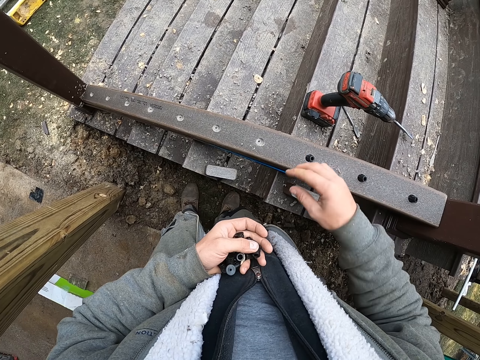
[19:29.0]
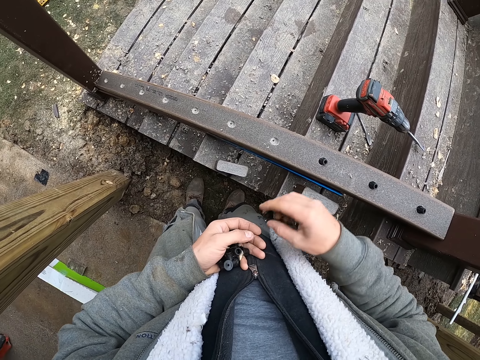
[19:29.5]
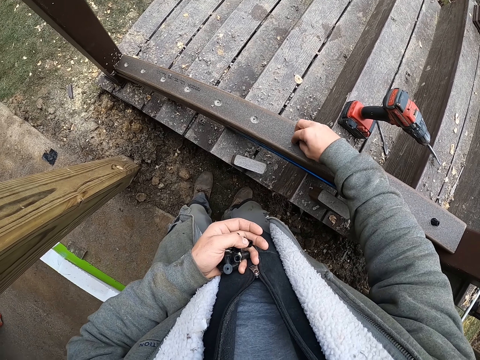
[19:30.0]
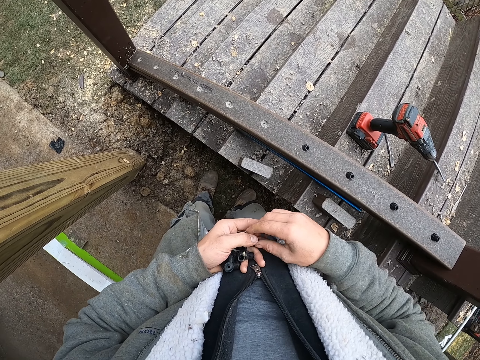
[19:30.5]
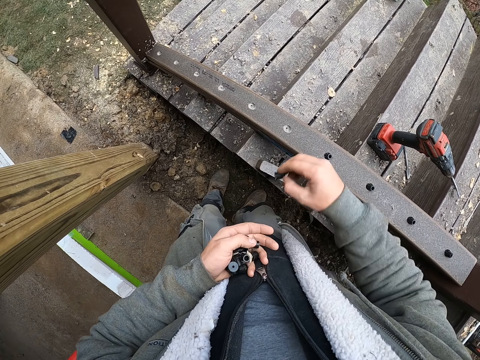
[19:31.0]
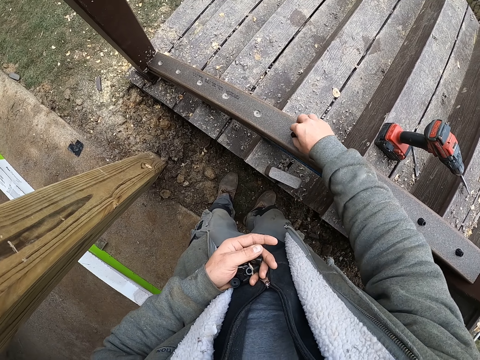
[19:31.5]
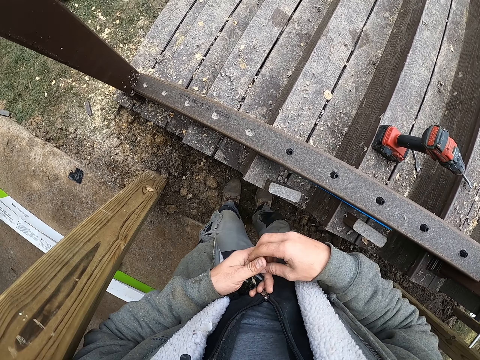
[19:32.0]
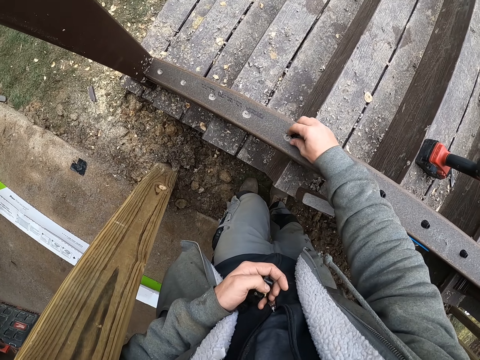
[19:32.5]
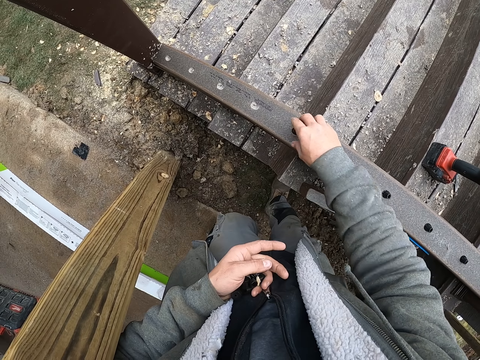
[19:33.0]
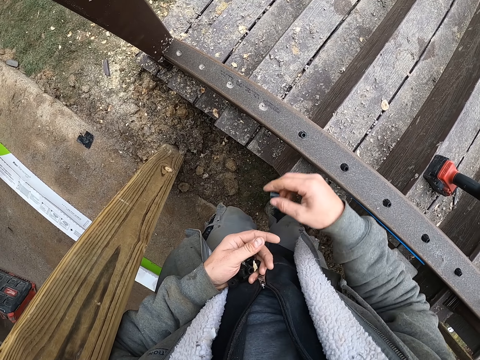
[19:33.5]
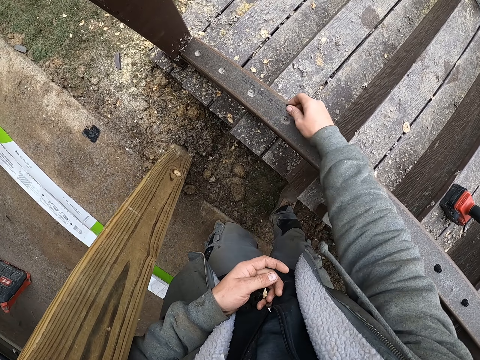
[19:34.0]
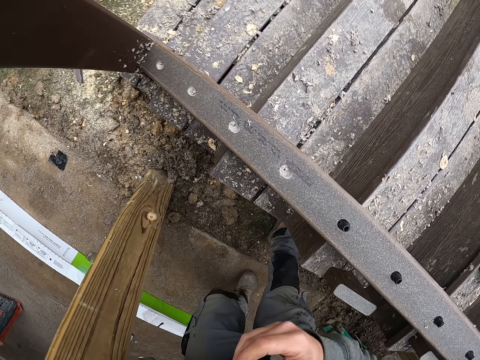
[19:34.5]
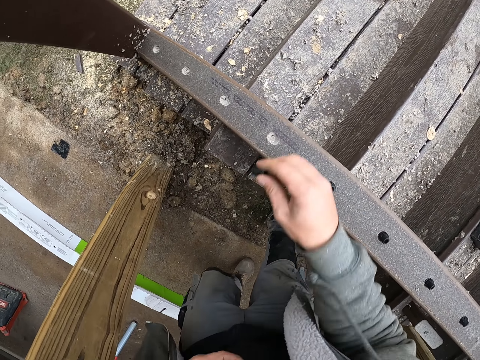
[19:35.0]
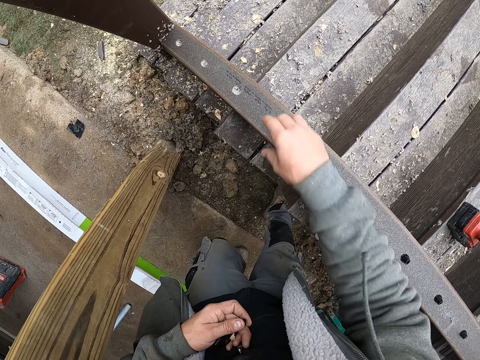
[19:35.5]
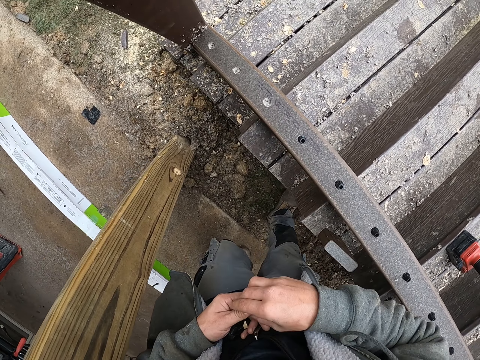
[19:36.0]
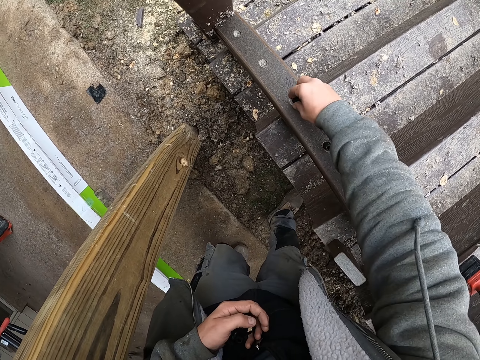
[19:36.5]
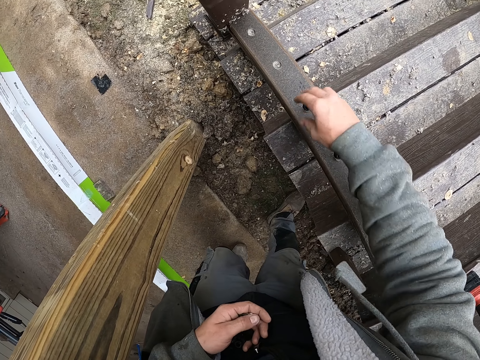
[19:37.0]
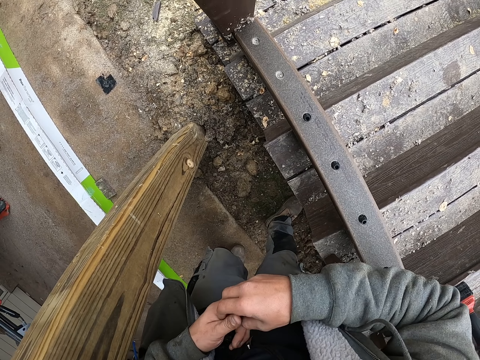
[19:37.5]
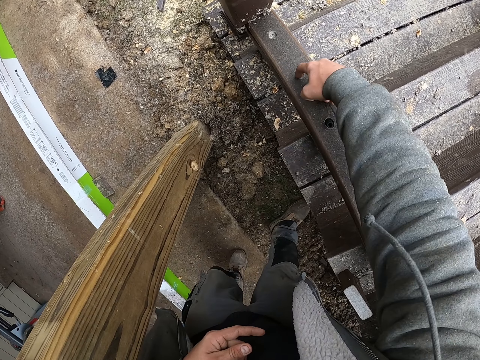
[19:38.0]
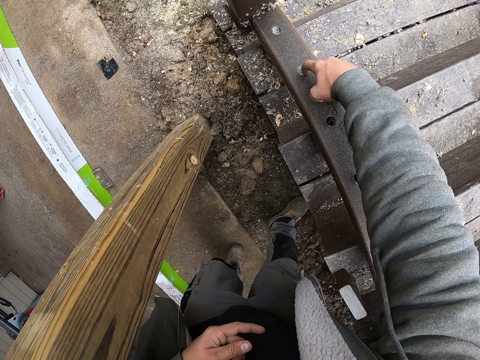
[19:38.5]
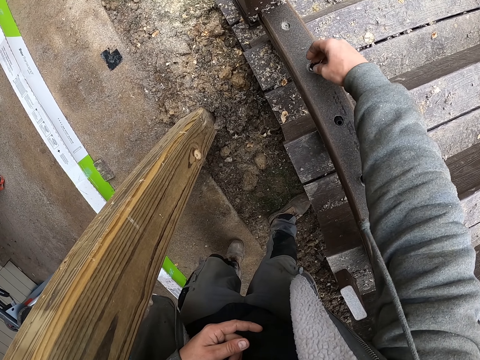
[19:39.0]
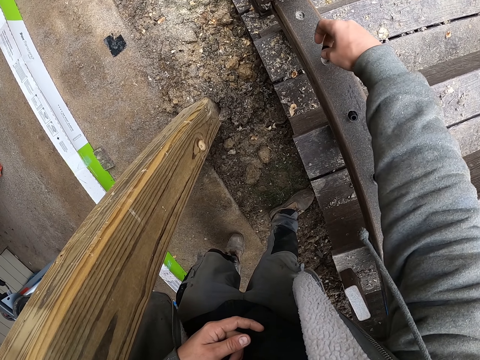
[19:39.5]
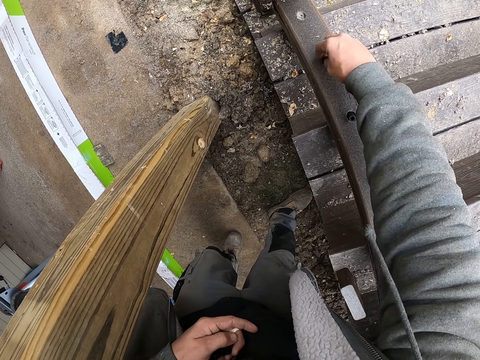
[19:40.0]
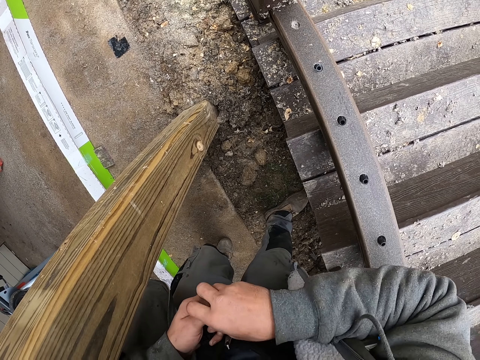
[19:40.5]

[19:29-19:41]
The camera wearer puts the wood screws in the holes. They put the wood screws in the holes repeatedly.

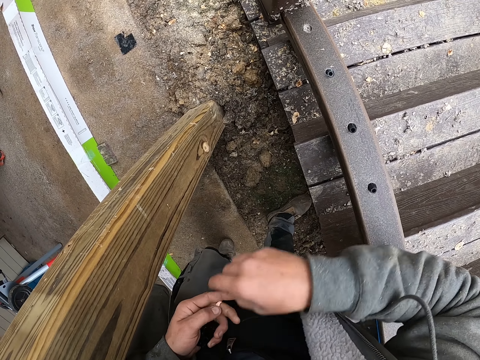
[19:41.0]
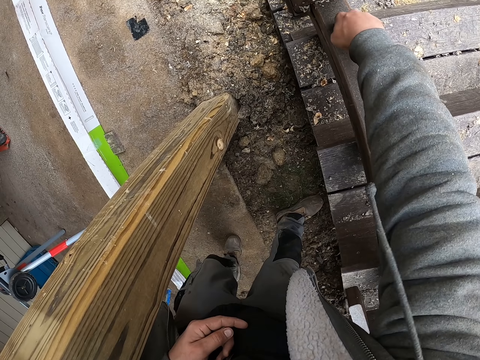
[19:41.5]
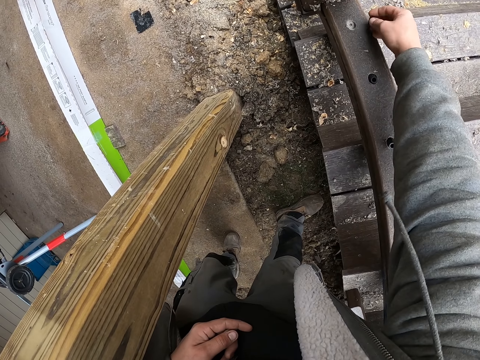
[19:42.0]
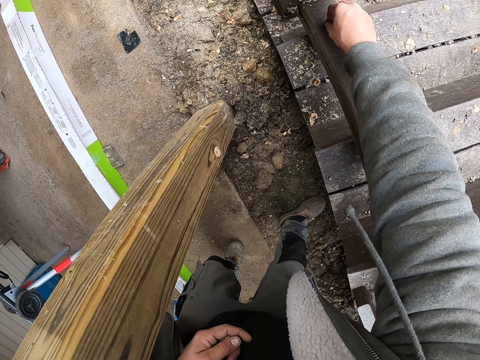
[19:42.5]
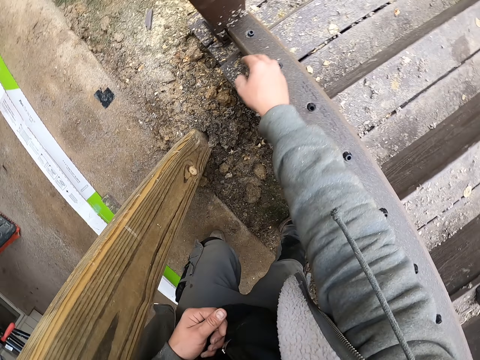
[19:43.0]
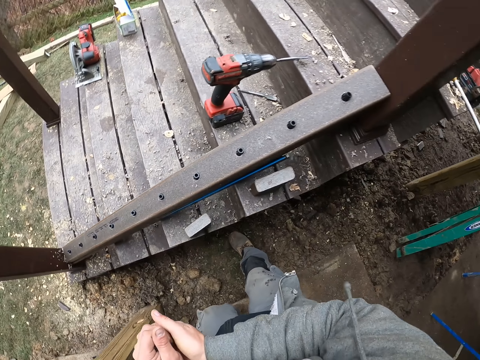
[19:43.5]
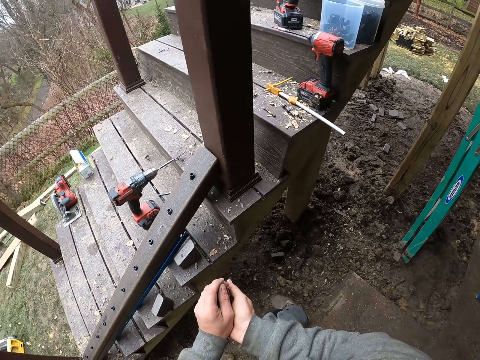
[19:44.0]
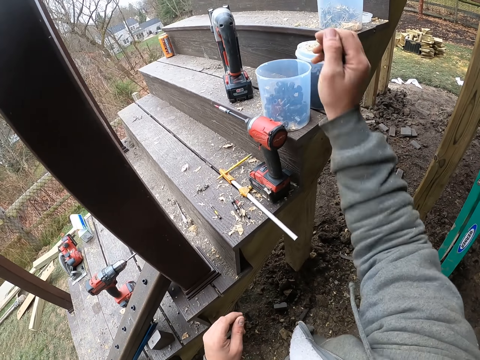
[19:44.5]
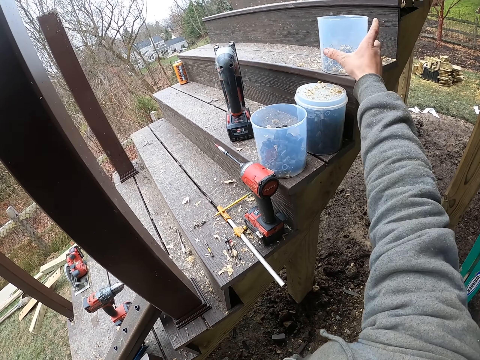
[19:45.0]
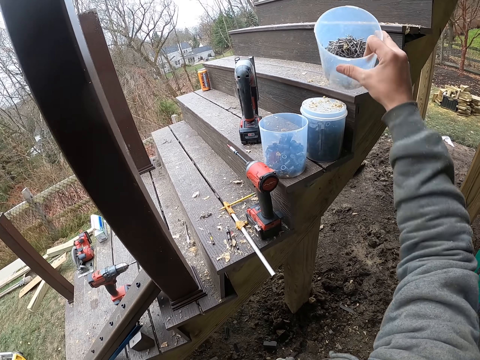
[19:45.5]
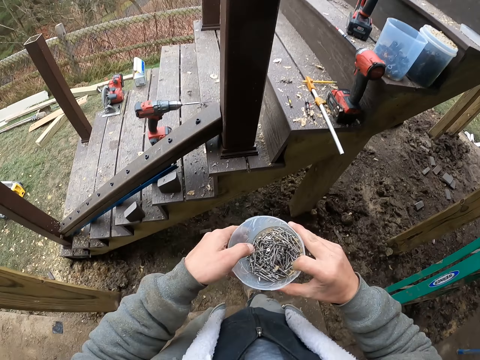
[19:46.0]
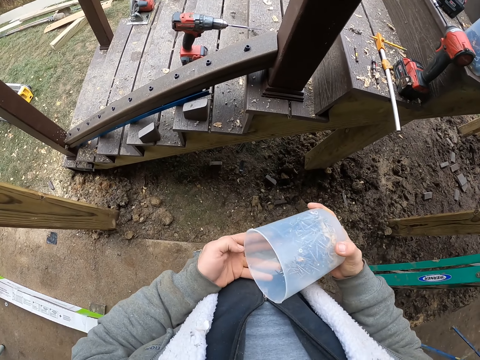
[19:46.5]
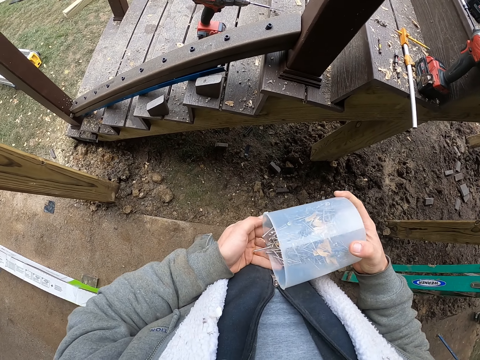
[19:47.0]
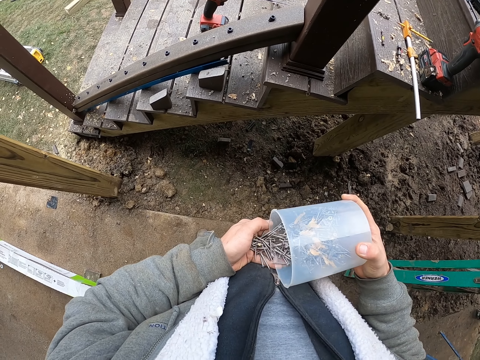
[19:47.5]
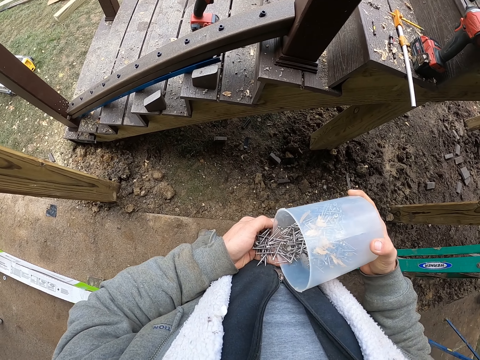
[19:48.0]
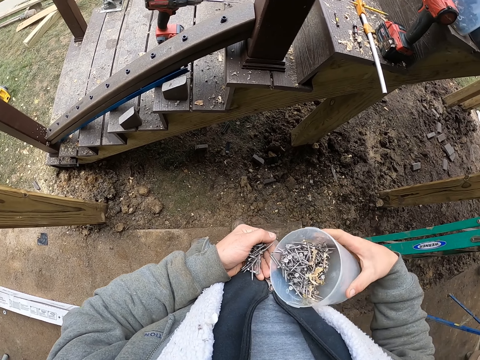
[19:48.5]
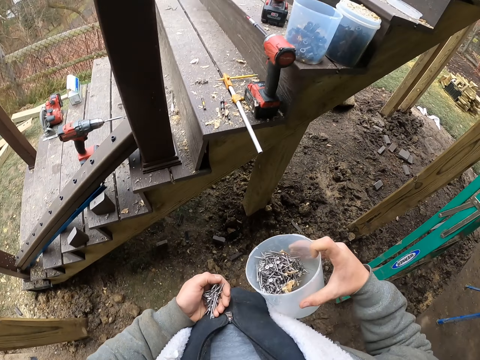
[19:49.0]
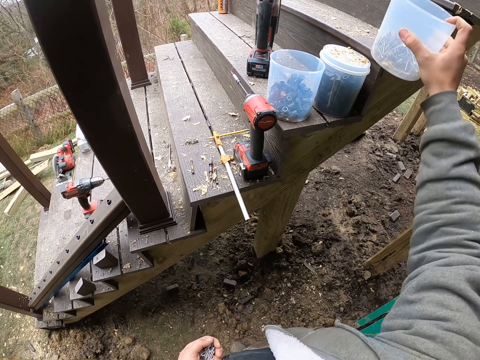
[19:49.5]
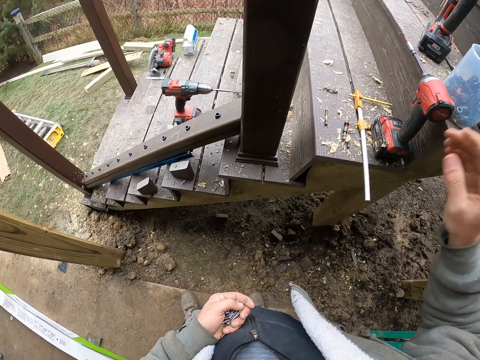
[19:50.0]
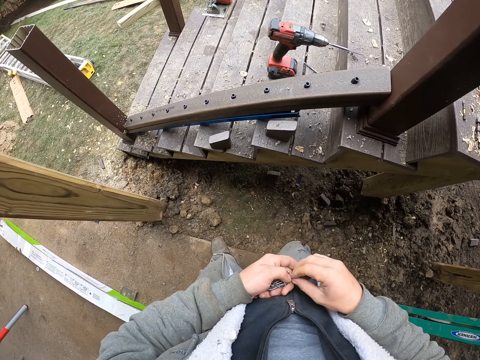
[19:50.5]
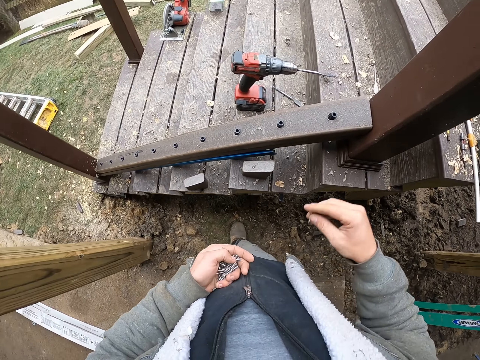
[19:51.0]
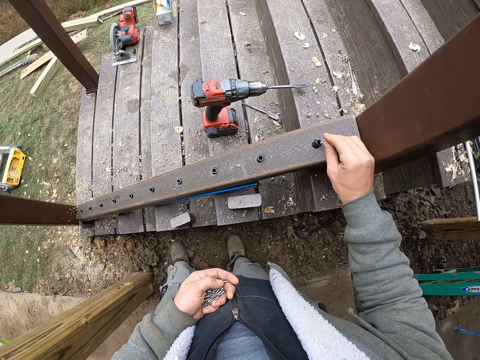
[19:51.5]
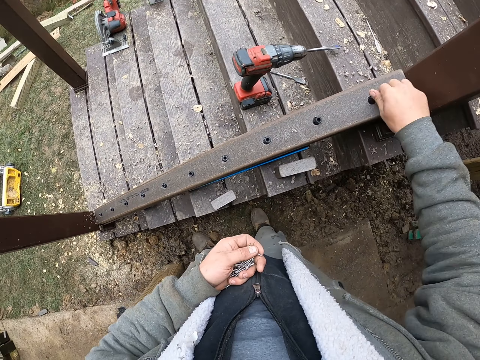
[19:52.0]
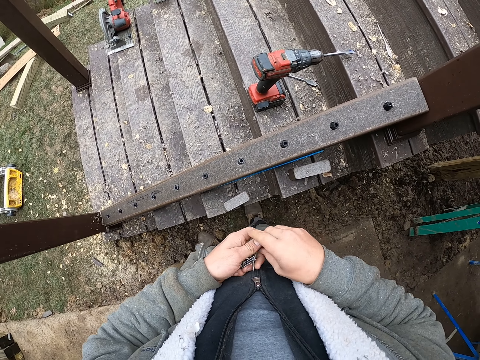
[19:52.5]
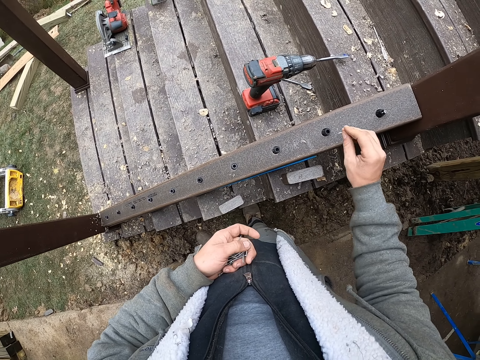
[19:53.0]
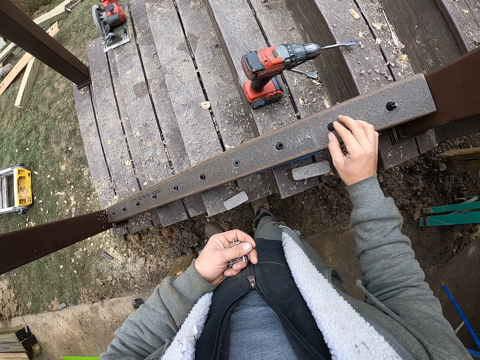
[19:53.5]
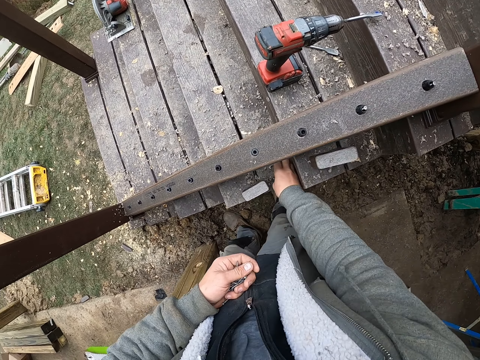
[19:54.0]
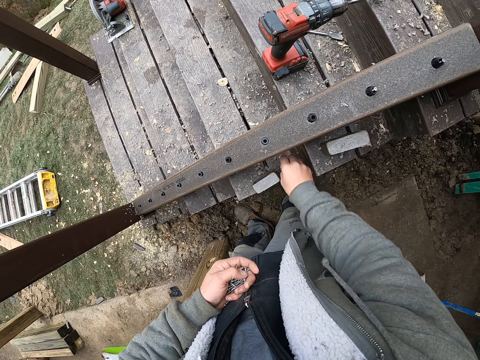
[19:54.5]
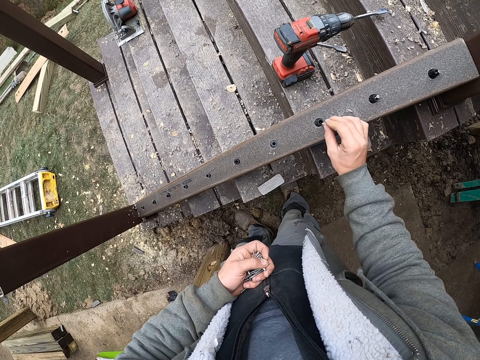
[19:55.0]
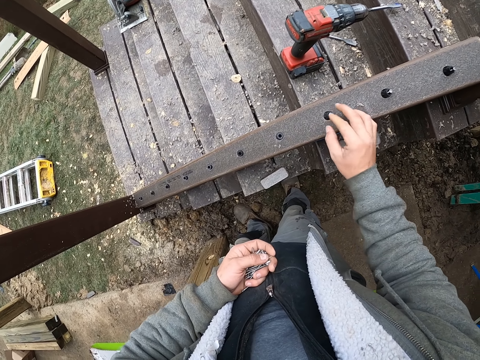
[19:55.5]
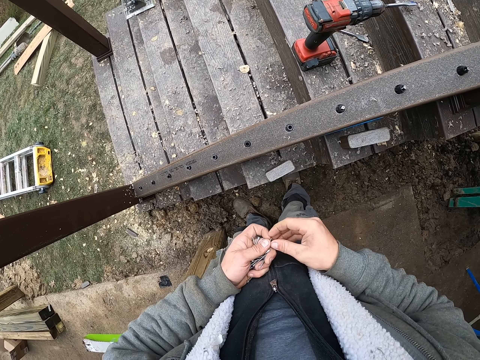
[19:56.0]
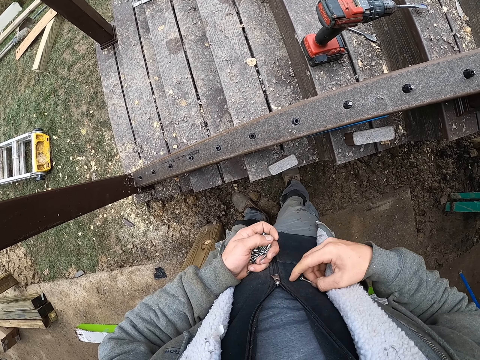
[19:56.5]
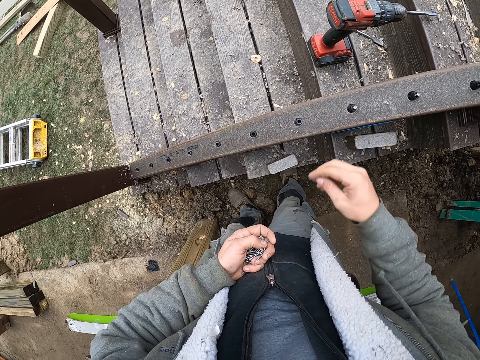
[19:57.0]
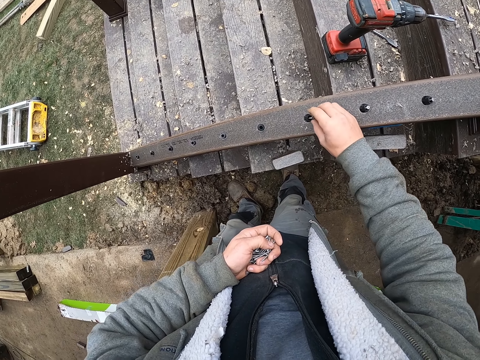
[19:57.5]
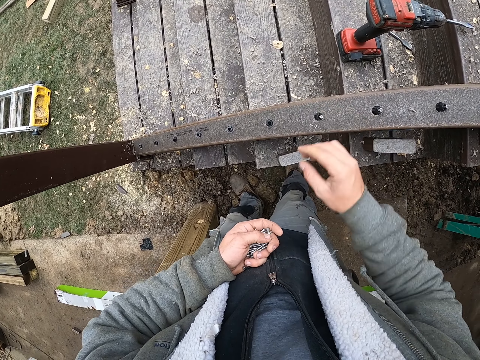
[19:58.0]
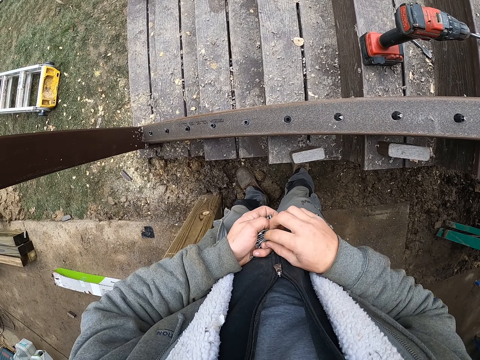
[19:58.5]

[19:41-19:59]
The camera wearer puts the wood screws in the holes. They put the wood screws back in the tin or container. They pick up the tin. They pour the screws on the hand. They remove the nails from the tin. They put the container down. They fix the screw on the hole and fix it again. They pick up a screw from the left hand. They fix the screw on the hole. They pick the screw from the left hand.
